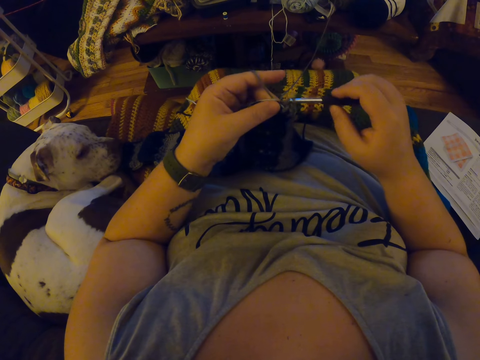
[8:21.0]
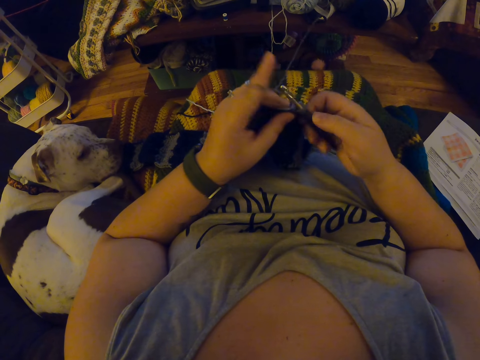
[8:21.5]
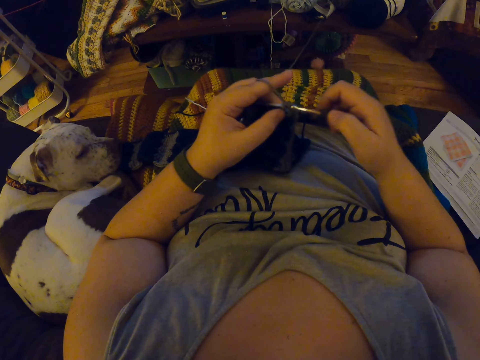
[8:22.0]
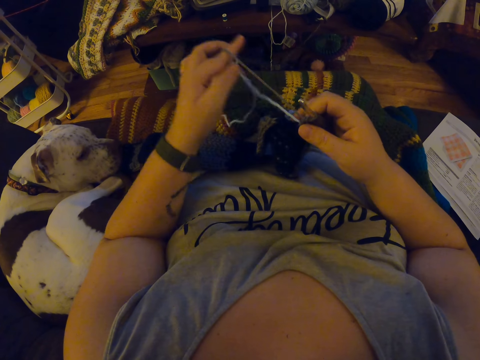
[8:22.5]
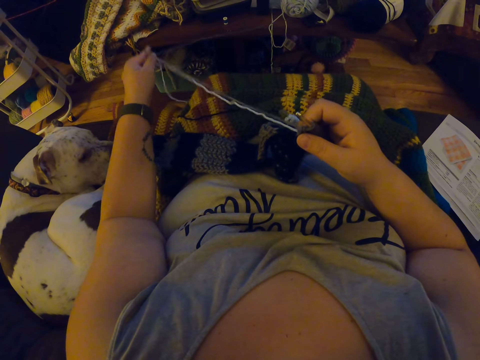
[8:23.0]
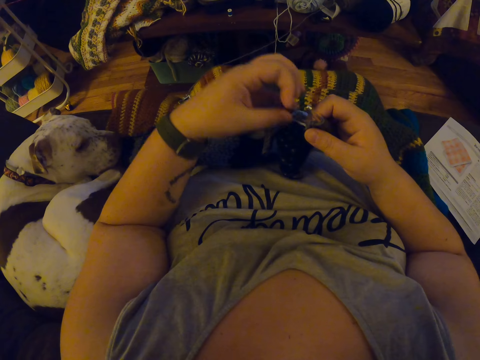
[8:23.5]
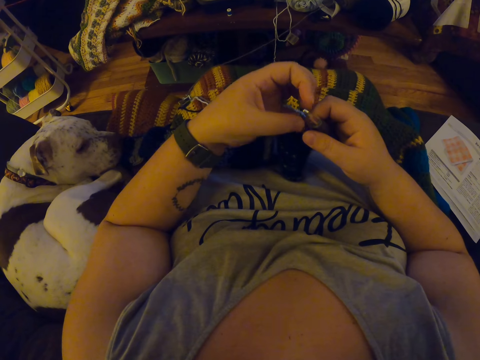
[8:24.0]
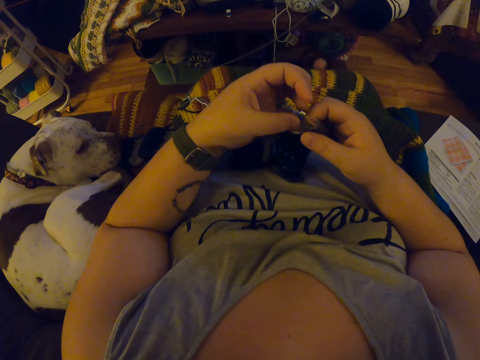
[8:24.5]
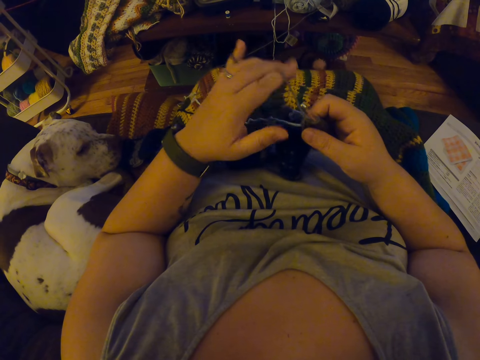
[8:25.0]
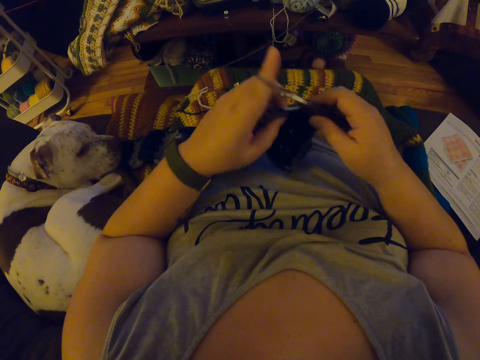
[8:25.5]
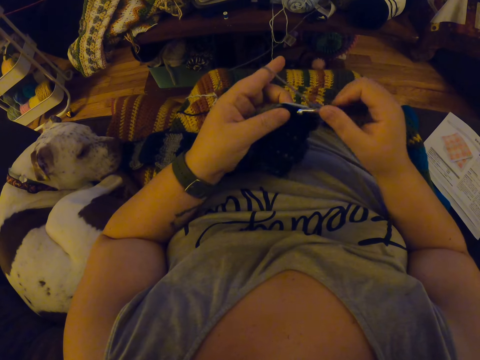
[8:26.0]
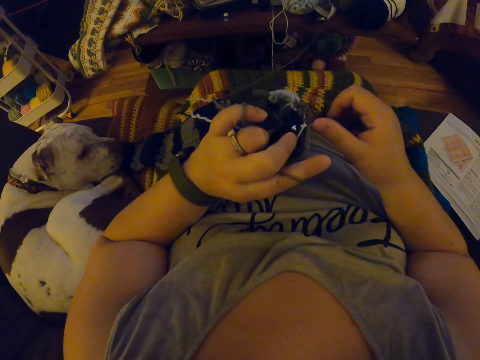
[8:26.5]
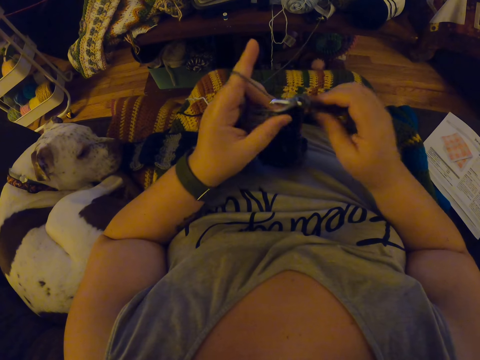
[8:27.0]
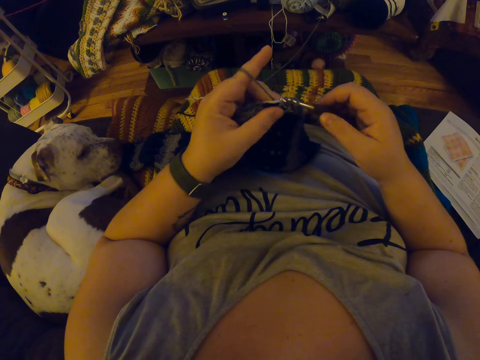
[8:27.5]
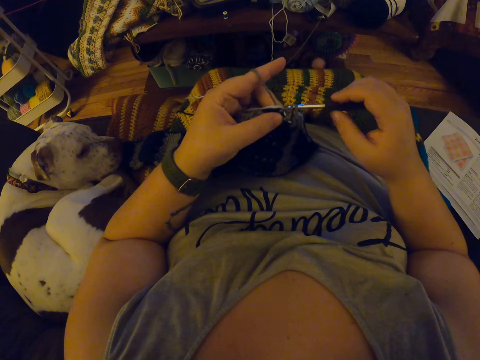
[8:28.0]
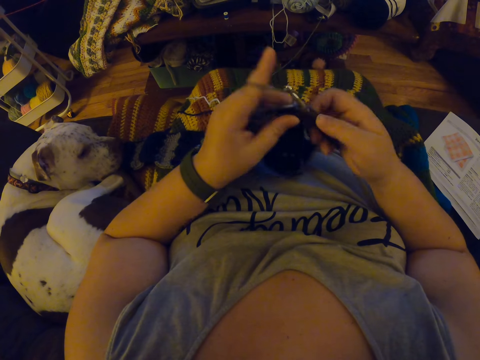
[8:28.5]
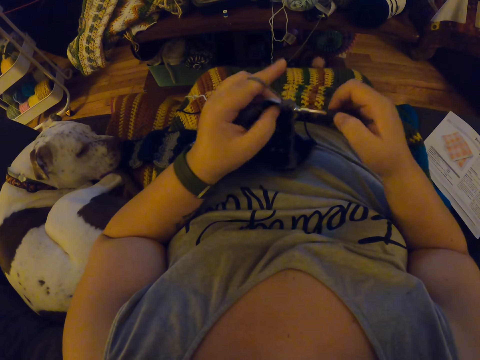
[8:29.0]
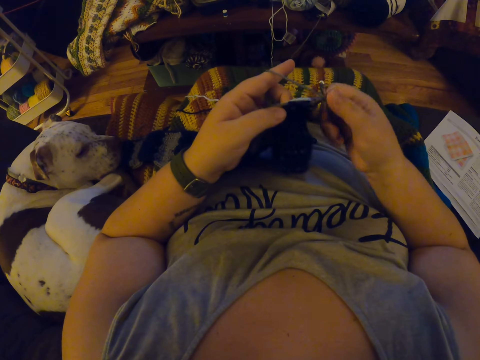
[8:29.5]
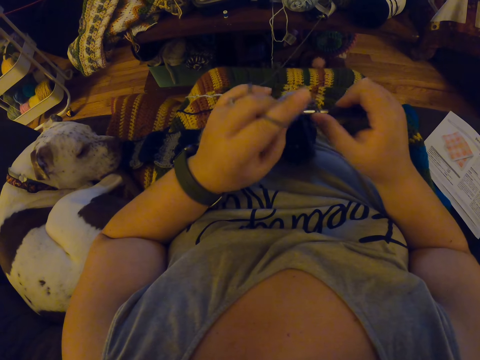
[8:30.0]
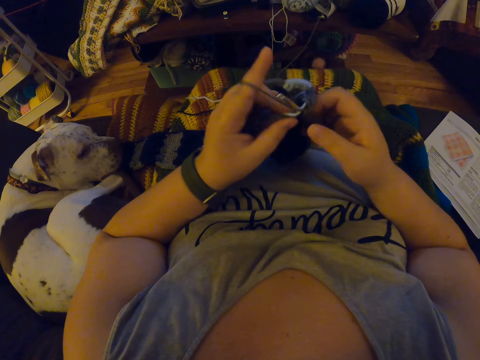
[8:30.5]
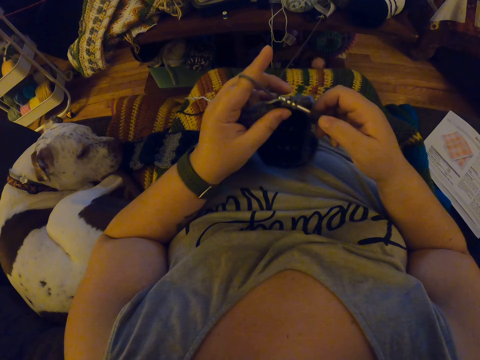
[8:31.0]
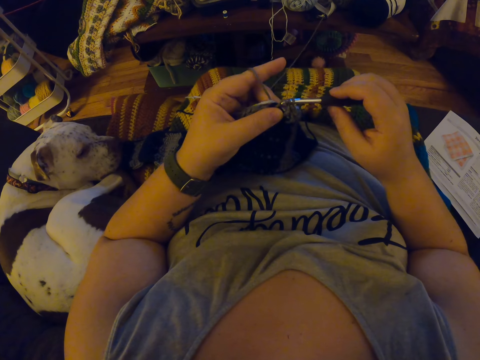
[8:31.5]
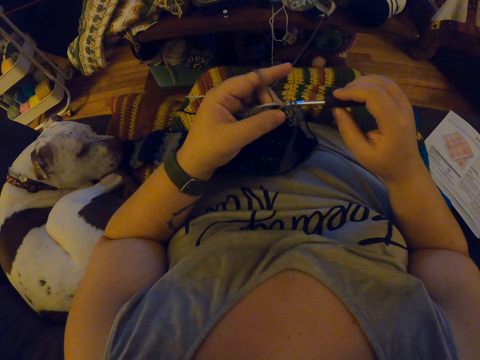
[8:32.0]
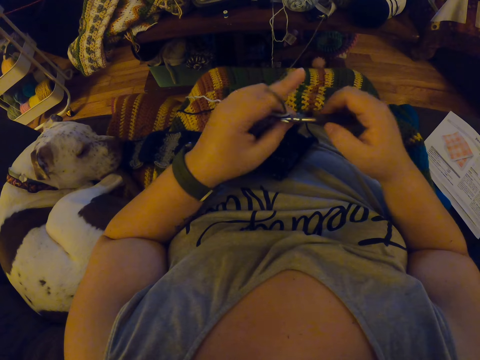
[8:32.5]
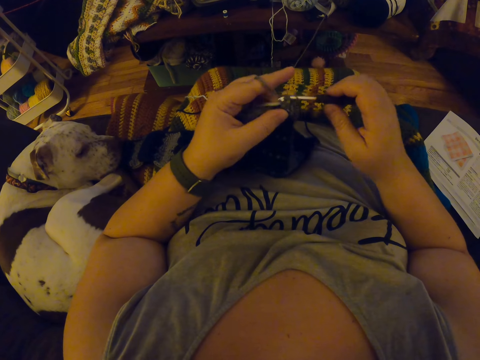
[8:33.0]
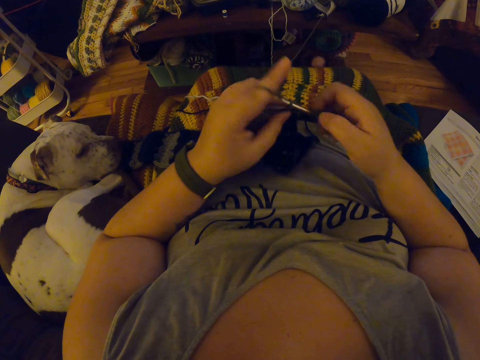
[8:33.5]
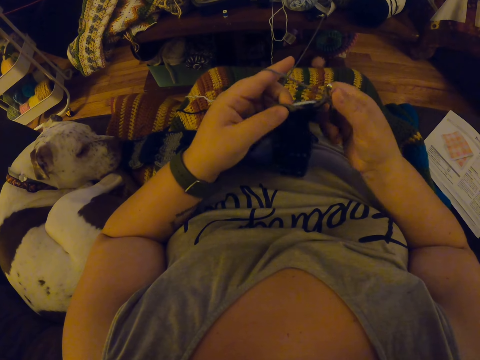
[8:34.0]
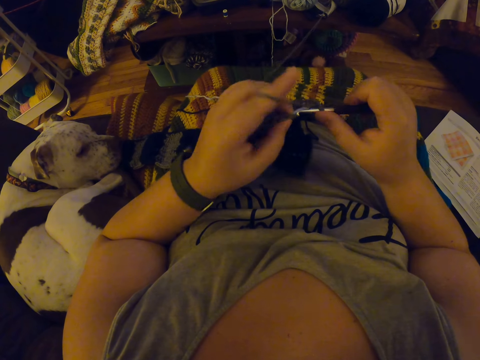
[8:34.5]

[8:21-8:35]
The camera wearer strokes her left finger across the yarns. She aligns the yarn. She wraps the yarn around her left finger. She knits the fabric with the yarn using a crochet hook.

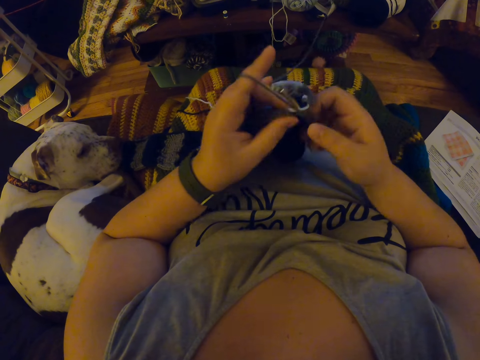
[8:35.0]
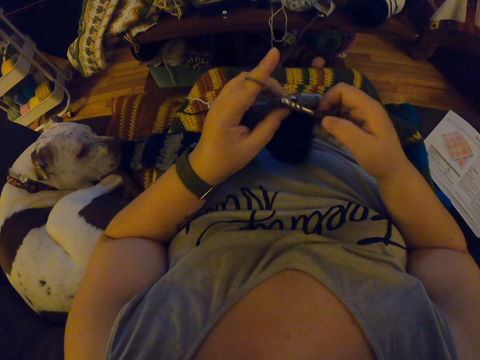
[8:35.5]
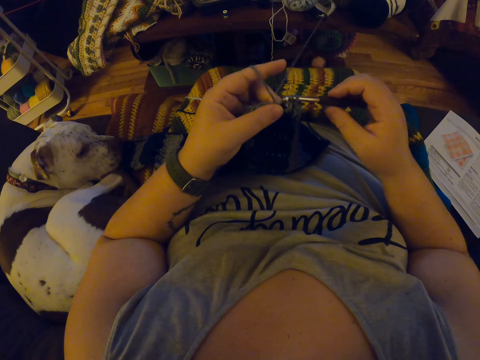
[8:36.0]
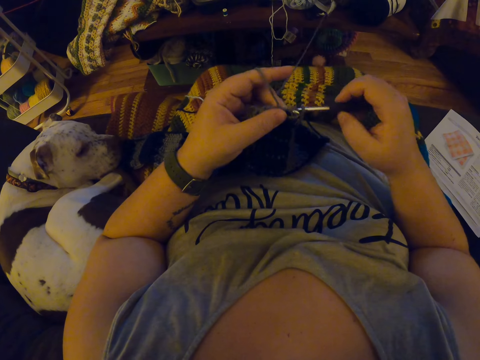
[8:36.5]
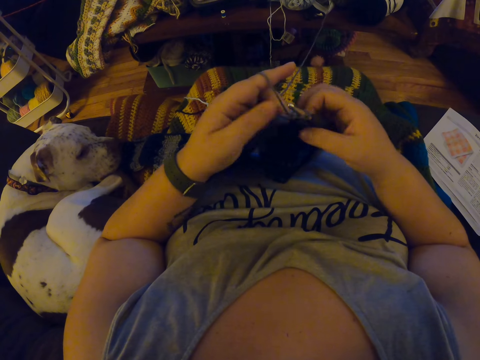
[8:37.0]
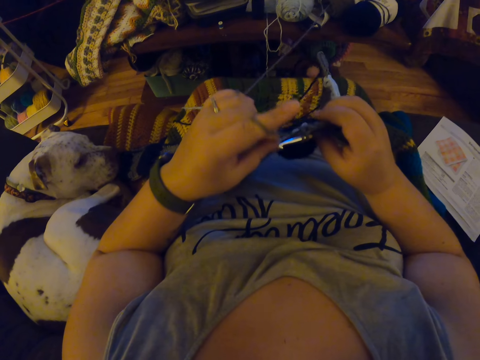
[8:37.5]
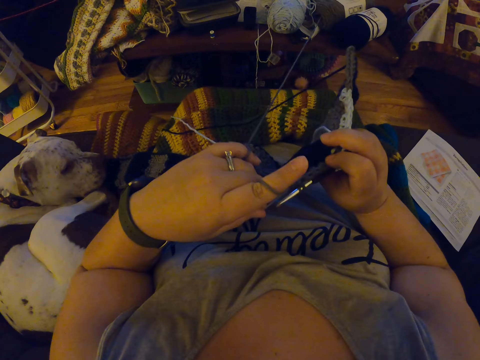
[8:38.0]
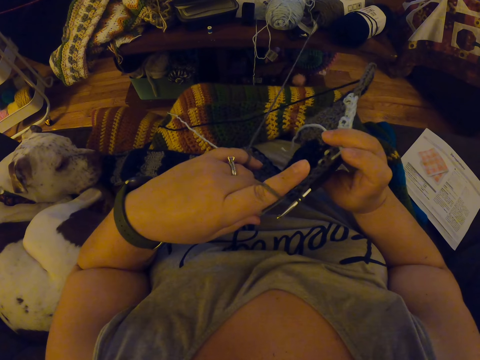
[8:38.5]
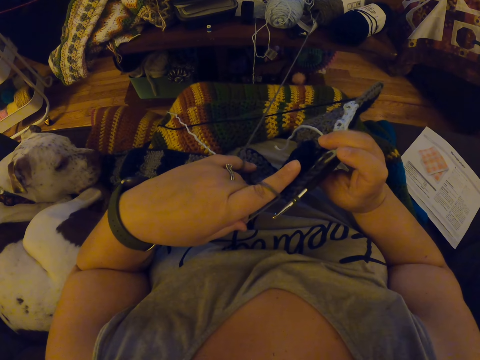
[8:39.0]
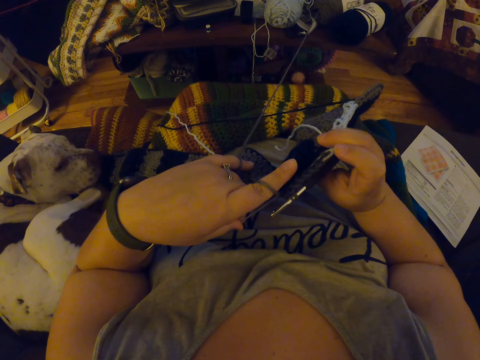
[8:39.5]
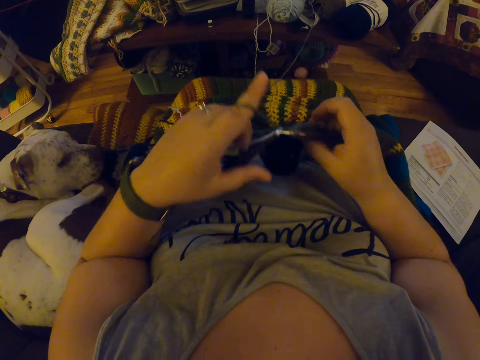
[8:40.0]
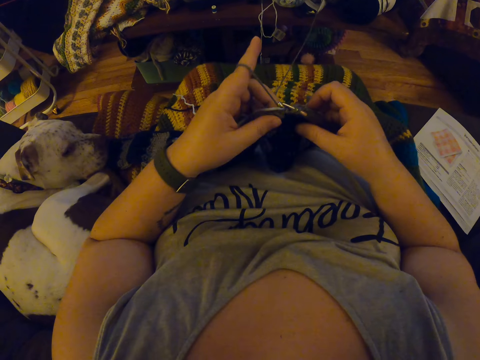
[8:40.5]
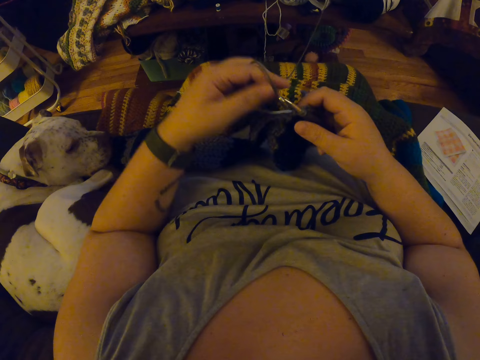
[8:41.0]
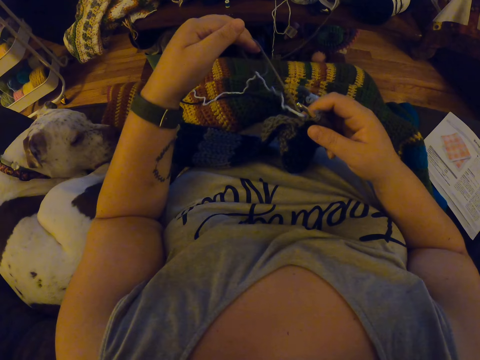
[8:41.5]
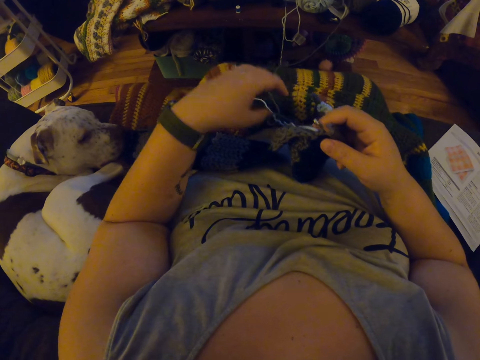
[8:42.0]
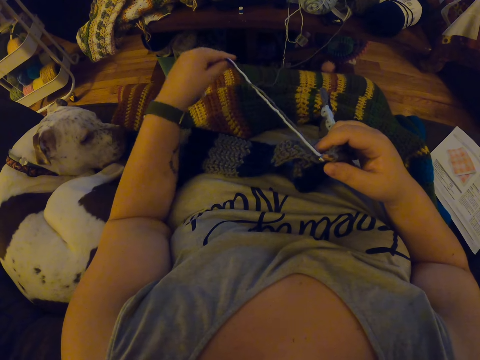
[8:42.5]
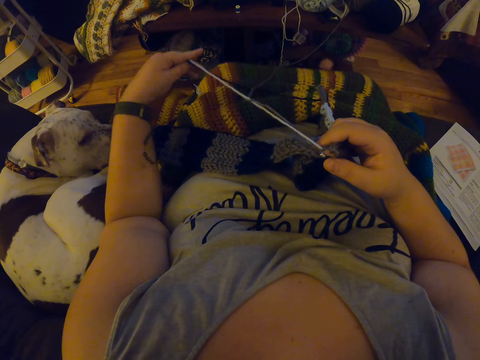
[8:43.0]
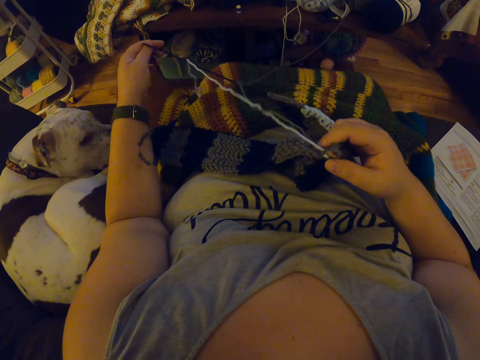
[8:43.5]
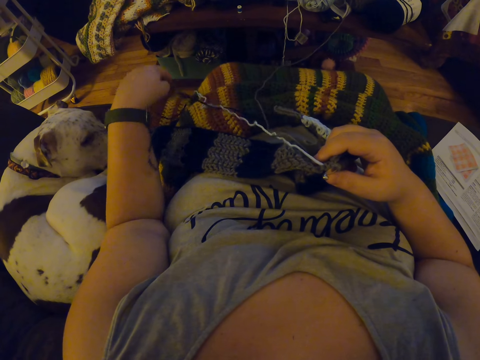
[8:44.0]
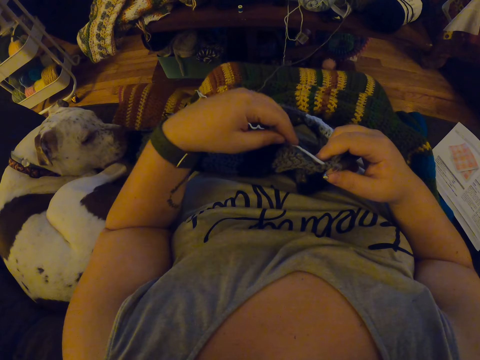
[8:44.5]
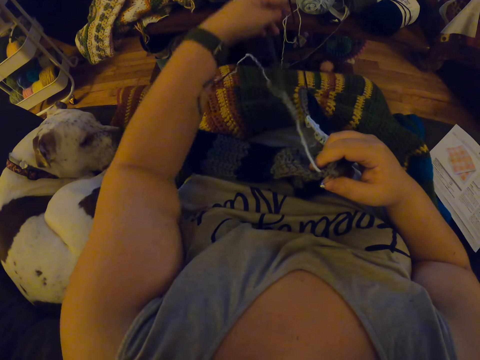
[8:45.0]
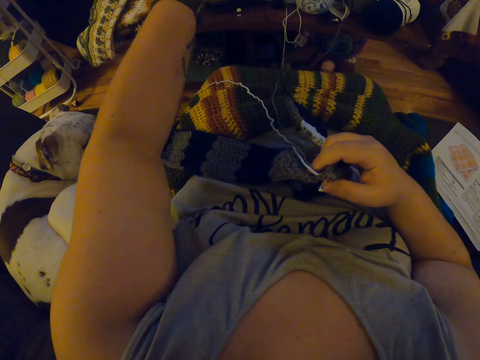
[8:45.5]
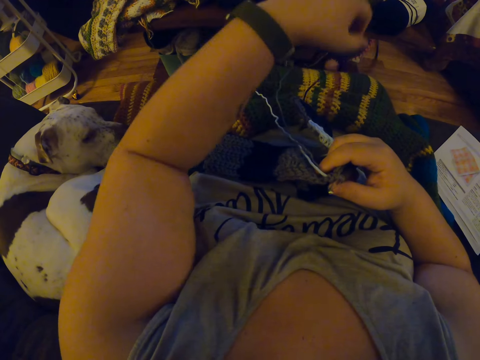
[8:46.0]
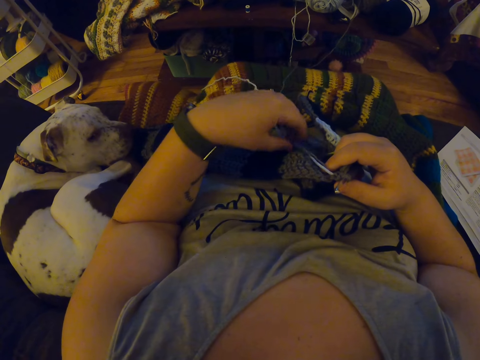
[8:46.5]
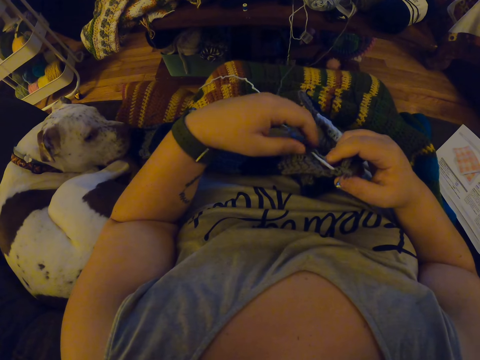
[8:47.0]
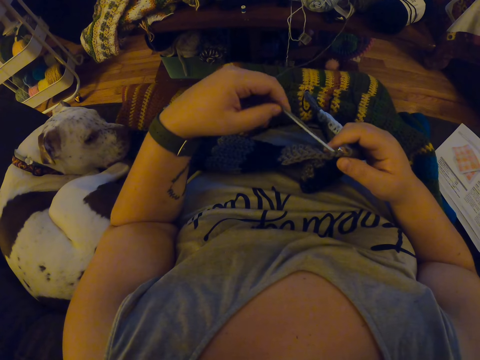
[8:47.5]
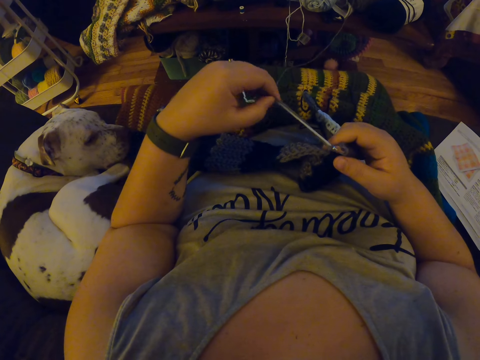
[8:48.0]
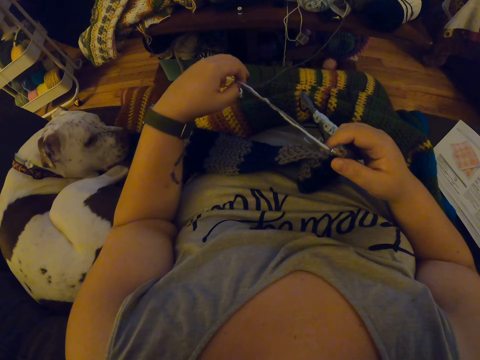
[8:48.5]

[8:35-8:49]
The camera wearer checks the fabric. She turns the fabric. She unwraps the yarn from her left fingers. She aligns the yarn. She stretches the yarns with her left hand.
